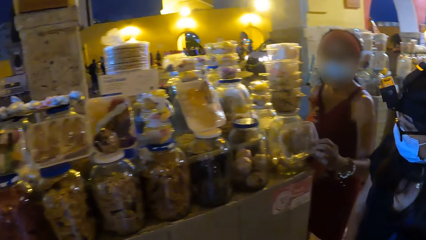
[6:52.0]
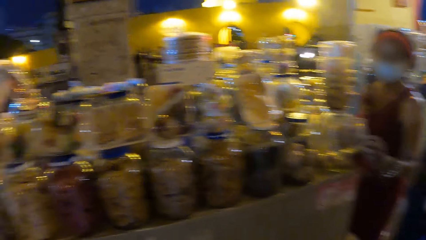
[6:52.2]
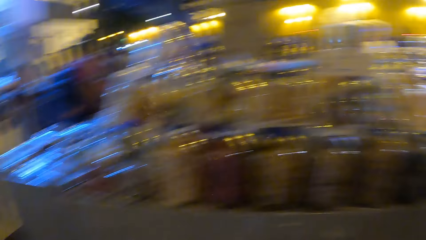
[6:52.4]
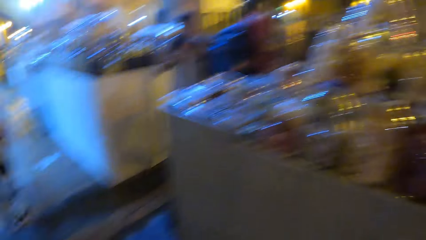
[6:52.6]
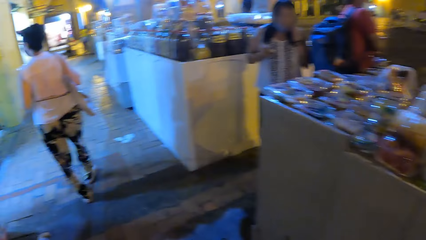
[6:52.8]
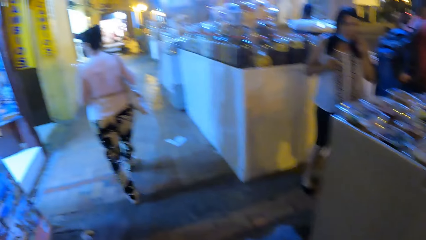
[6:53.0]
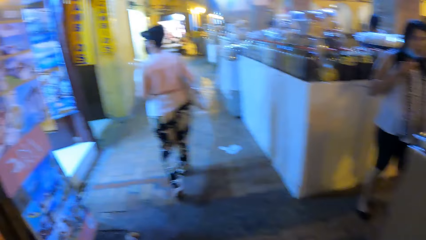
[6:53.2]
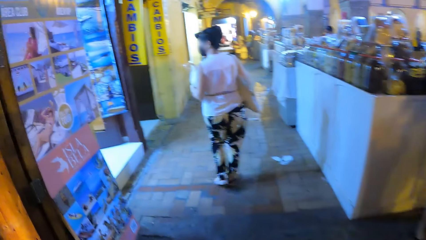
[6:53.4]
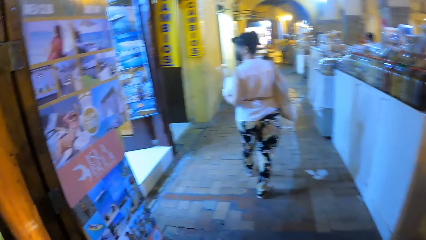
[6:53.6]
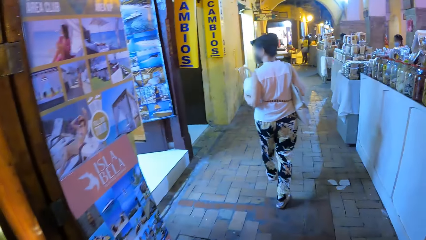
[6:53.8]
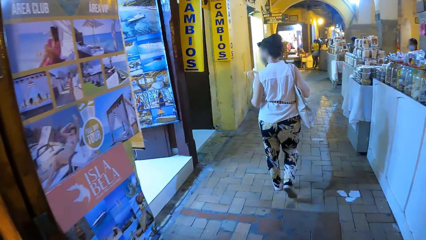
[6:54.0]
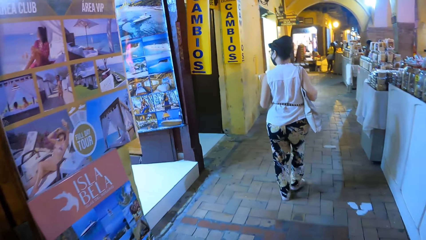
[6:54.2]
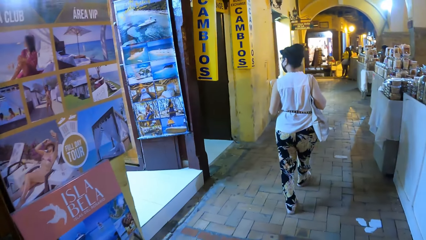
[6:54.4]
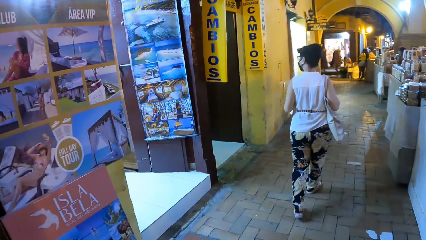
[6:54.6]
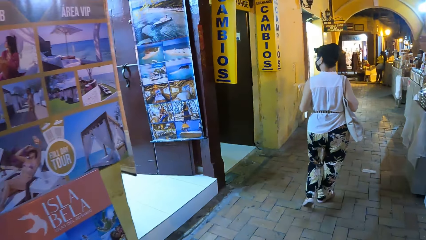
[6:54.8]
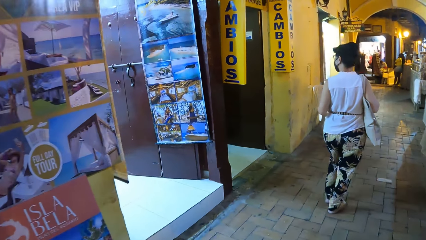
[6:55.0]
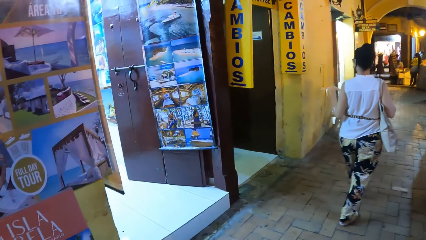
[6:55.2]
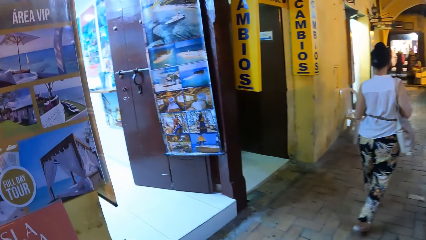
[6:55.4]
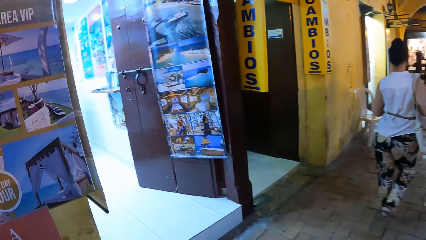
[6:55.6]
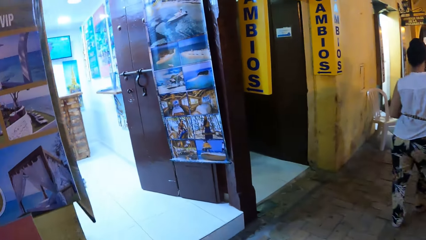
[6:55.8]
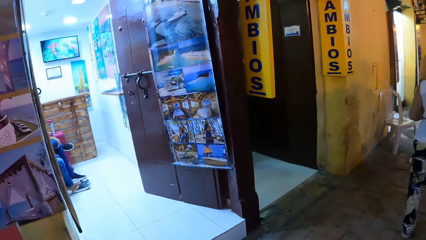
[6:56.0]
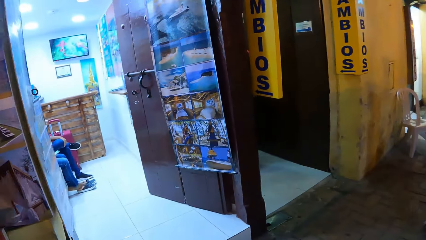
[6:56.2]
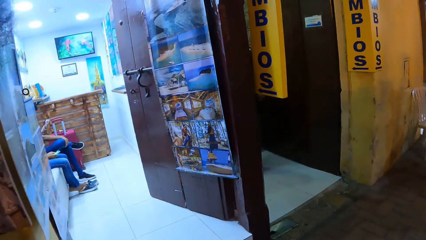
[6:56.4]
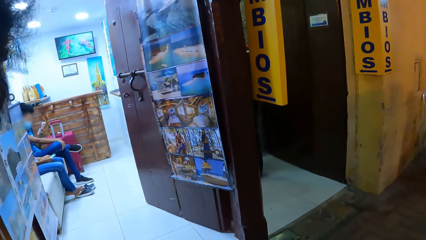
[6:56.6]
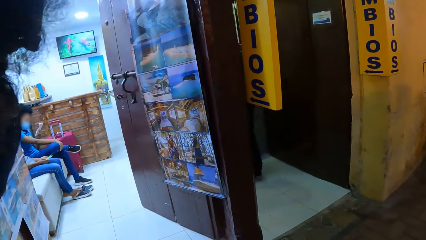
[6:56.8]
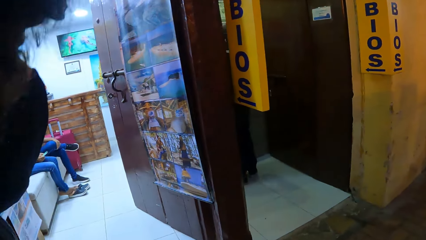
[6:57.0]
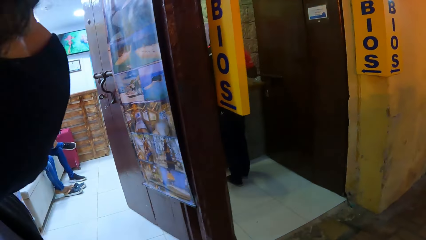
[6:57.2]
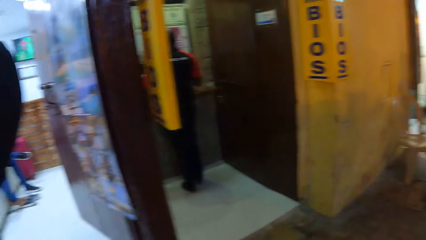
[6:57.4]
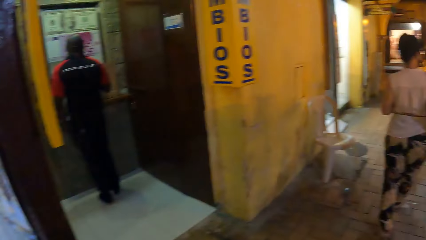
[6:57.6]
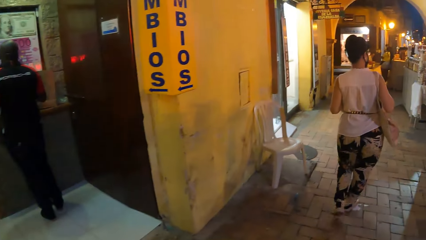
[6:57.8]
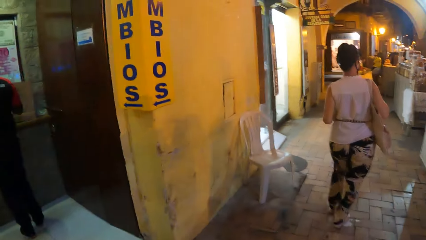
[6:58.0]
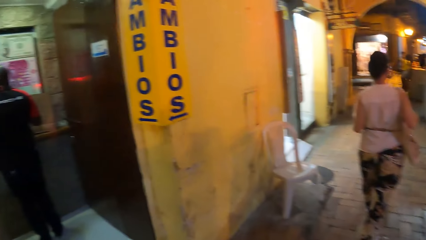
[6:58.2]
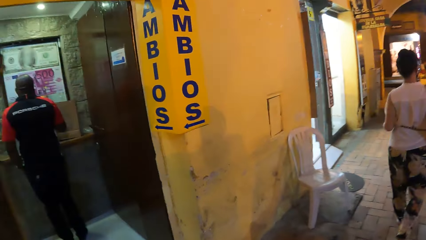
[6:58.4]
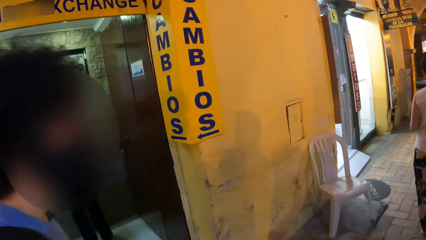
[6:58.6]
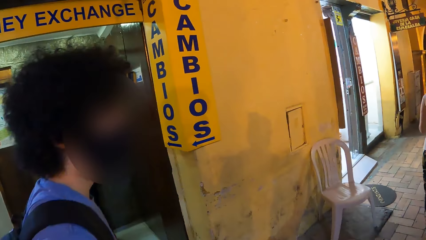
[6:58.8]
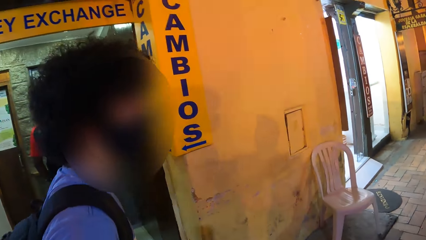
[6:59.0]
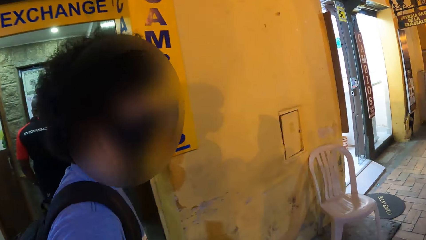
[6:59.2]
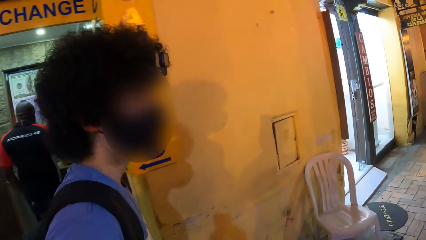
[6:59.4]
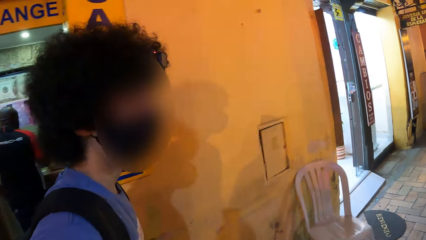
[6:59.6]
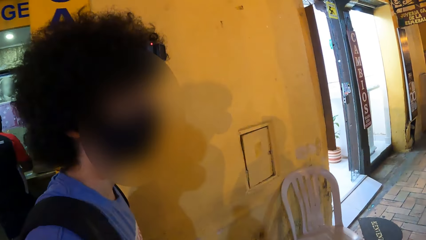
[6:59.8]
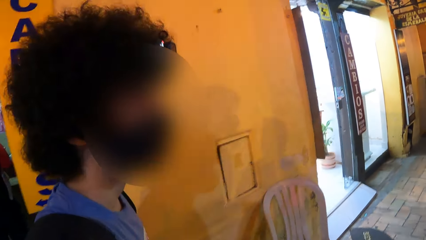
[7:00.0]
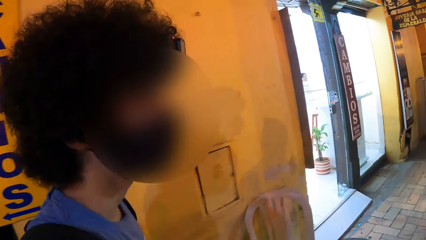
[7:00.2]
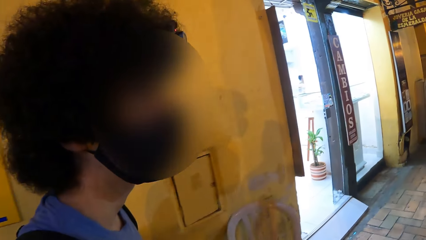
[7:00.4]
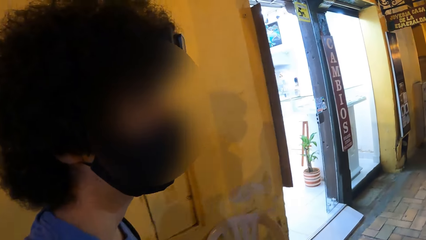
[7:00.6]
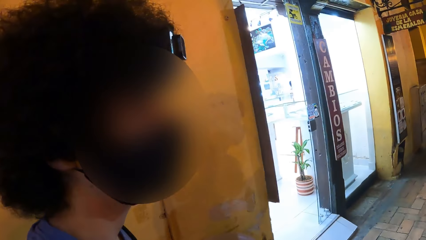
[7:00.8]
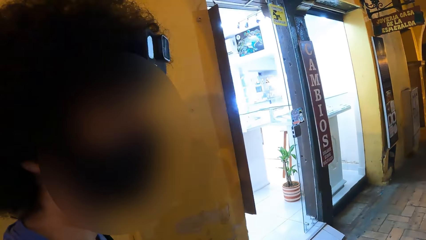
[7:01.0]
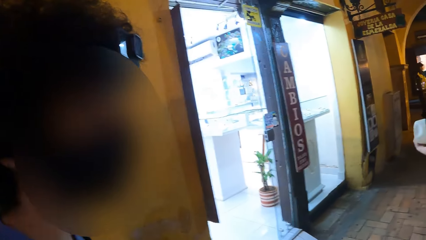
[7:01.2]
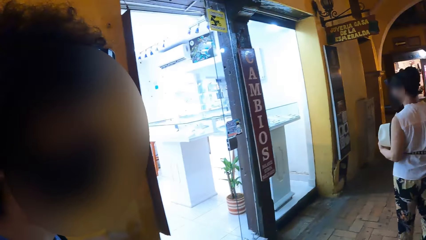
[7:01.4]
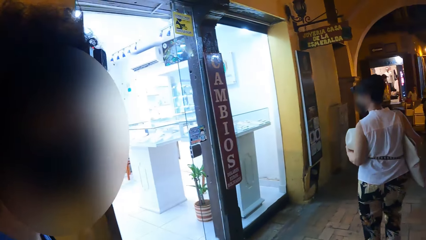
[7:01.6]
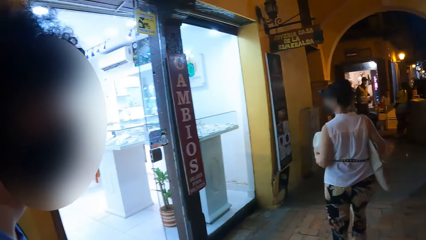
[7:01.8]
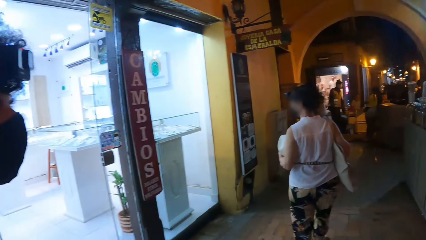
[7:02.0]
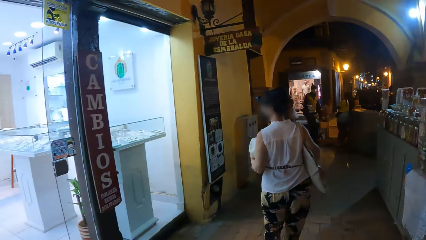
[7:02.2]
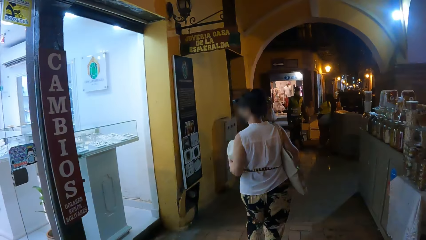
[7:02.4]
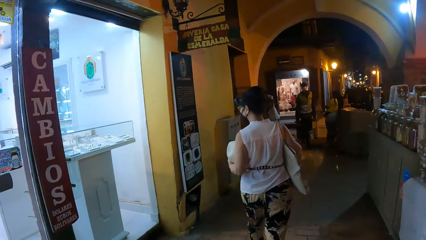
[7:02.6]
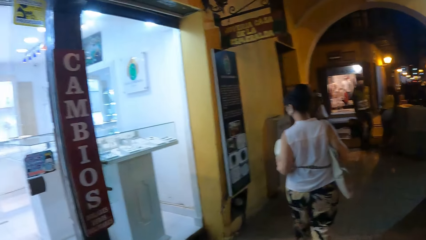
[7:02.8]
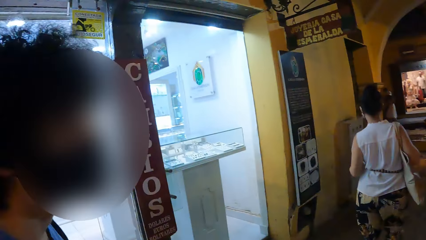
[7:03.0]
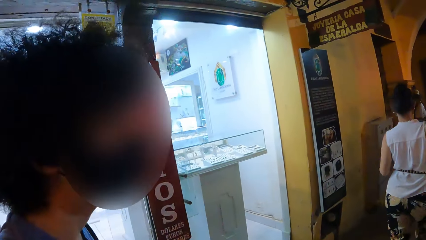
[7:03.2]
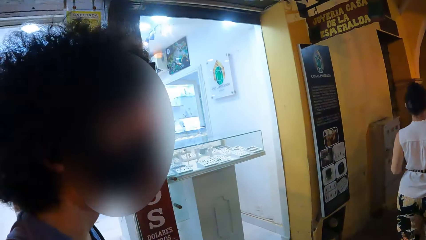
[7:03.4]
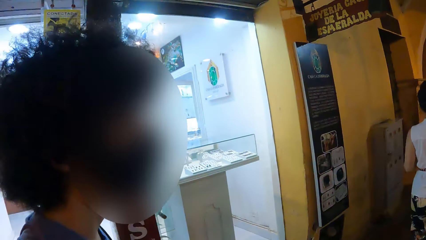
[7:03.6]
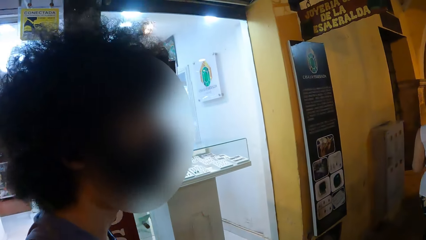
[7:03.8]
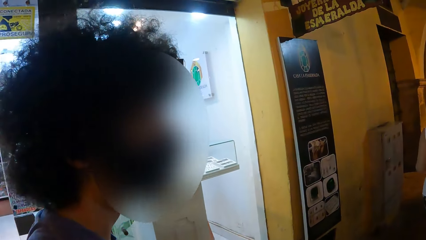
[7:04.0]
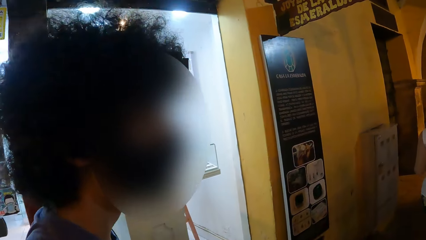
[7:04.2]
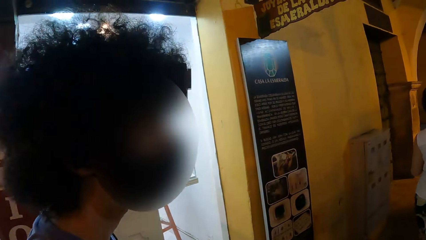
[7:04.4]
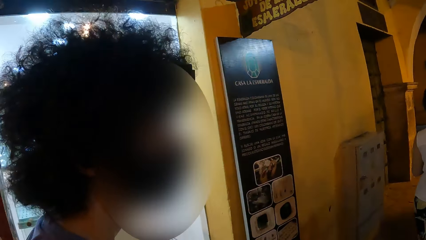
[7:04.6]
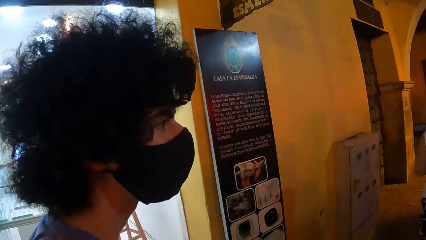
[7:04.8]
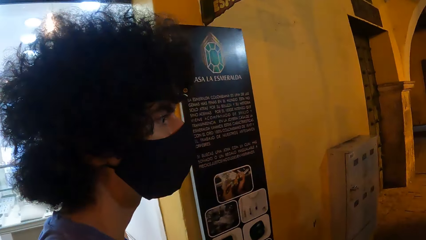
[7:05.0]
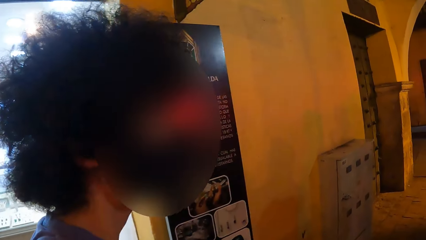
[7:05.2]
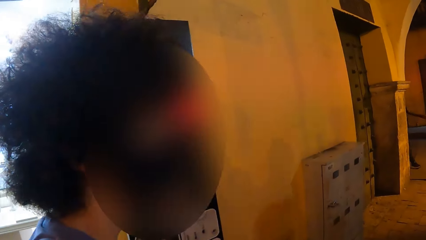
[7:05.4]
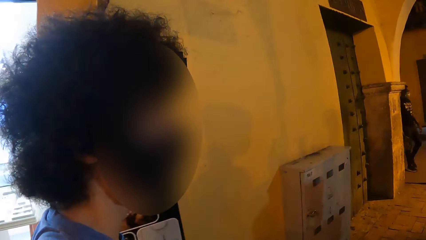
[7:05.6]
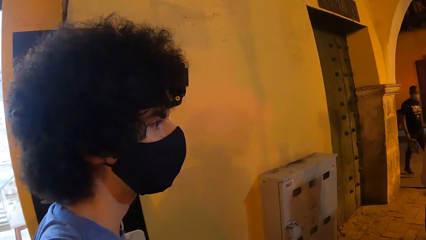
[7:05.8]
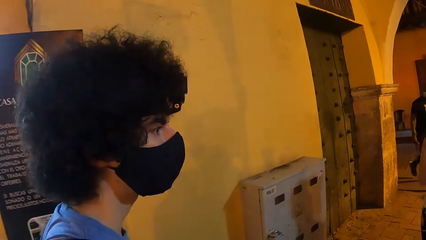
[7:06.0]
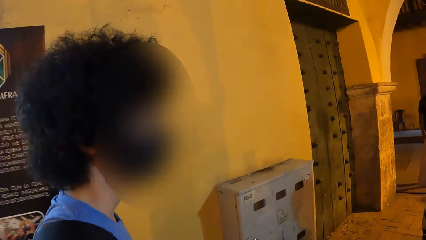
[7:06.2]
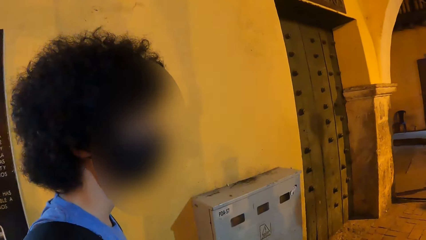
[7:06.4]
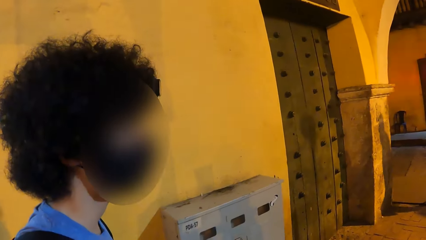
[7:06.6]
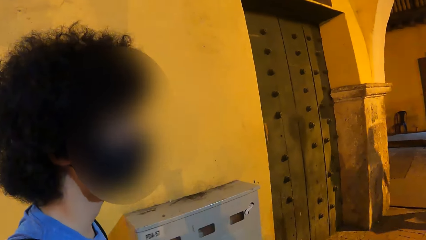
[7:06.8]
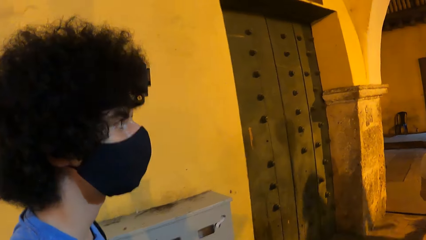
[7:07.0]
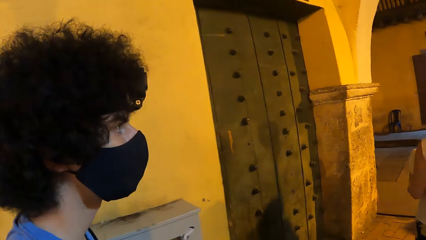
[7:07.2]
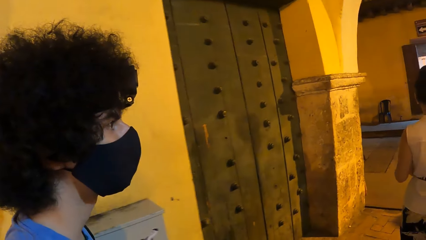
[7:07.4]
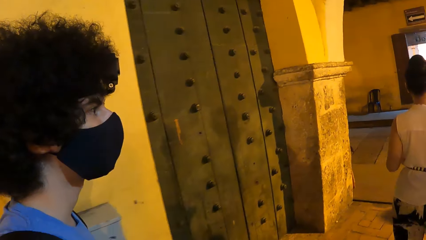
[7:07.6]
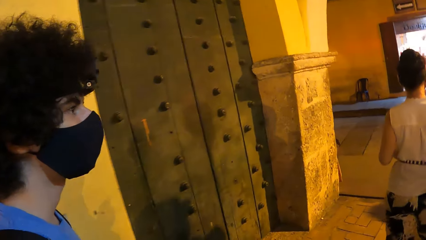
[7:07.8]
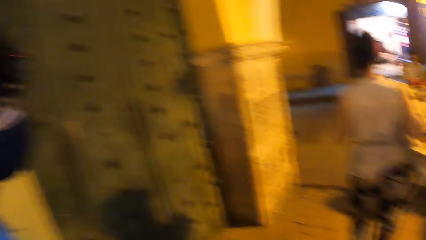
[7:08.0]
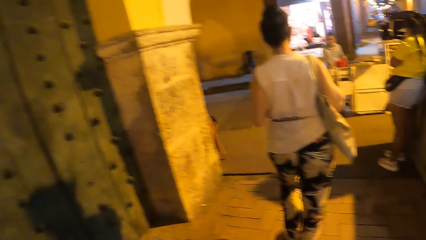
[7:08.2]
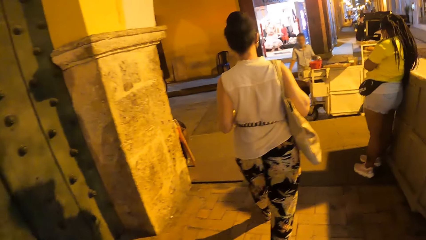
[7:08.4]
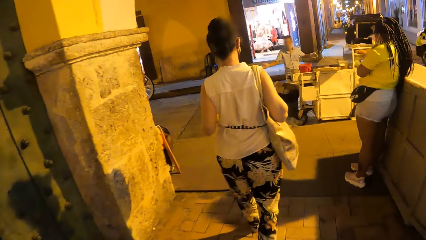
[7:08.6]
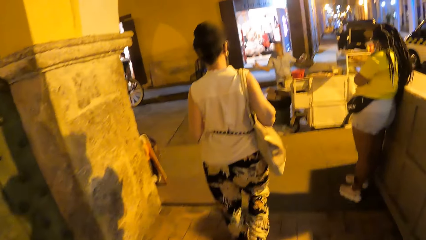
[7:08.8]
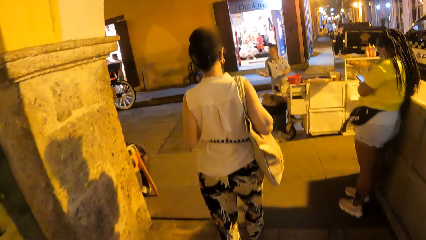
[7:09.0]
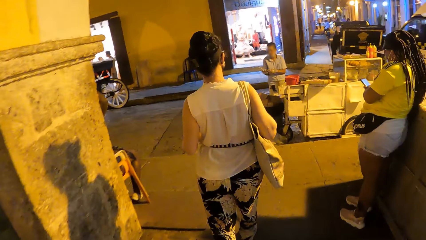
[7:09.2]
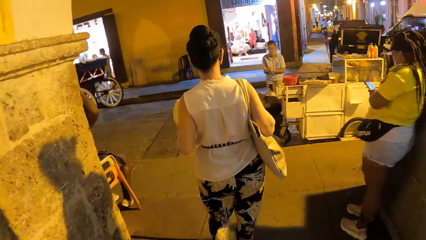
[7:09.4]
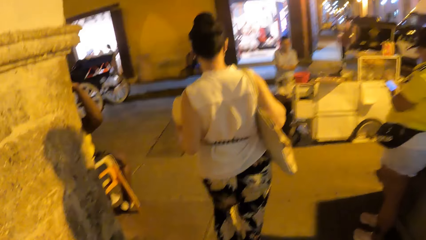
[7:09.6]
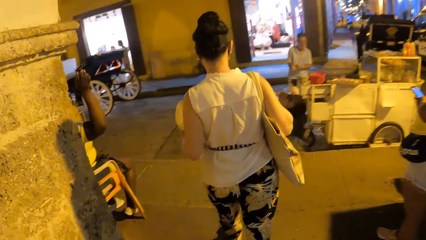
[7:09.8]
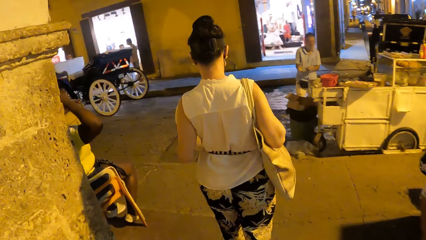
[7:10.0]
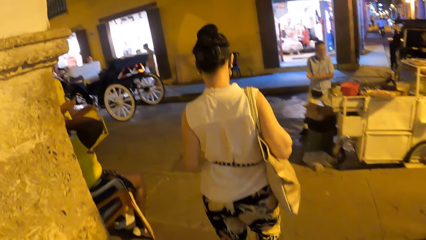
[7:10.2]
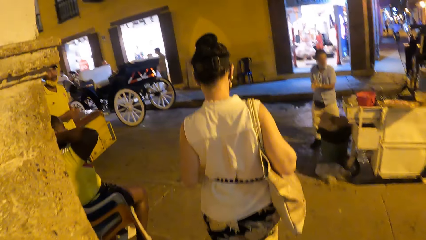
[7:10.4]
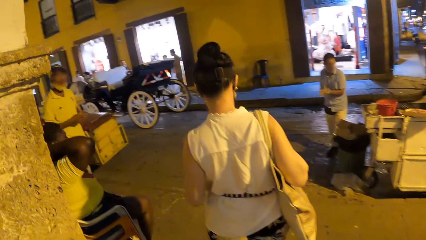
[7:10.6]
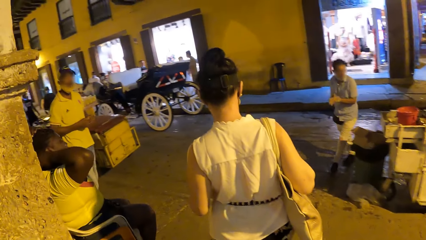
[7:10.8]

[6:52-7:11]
The other lady walks in front of the camera wearer. The camera wearer walks on the pavement. They look inside a shop. The first man walks beside the camera wearer. The camera wearer looks at a person.
